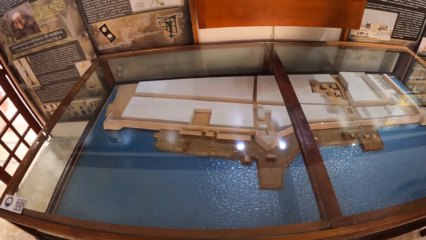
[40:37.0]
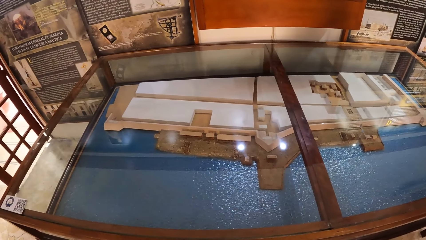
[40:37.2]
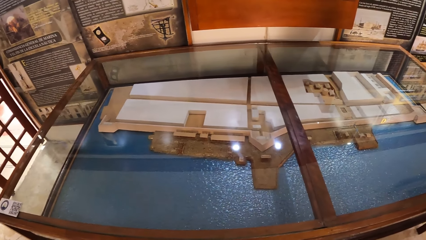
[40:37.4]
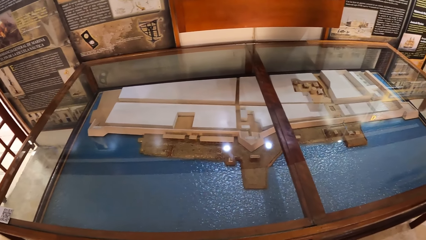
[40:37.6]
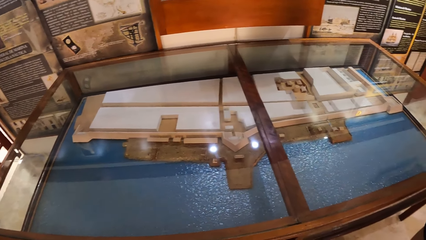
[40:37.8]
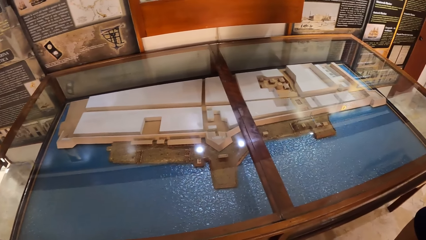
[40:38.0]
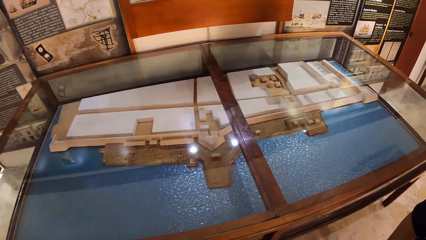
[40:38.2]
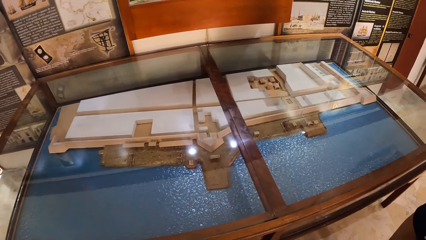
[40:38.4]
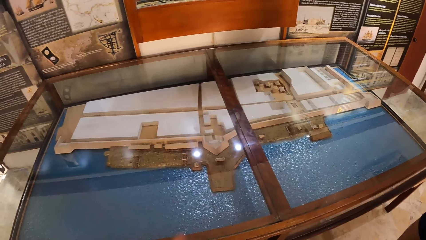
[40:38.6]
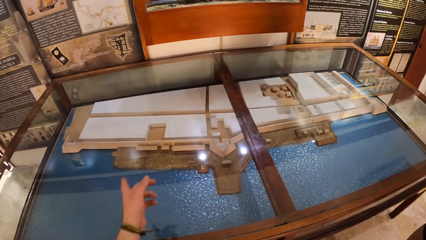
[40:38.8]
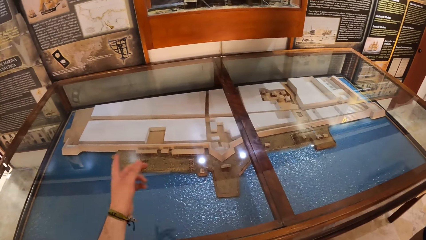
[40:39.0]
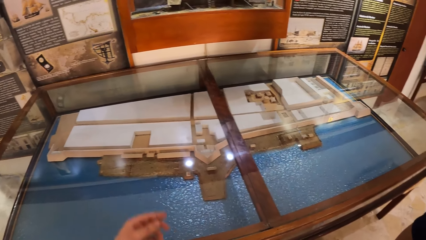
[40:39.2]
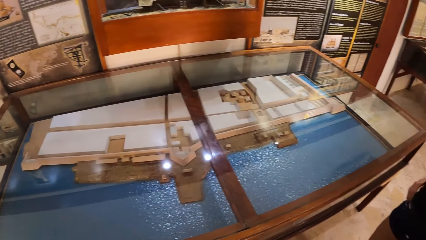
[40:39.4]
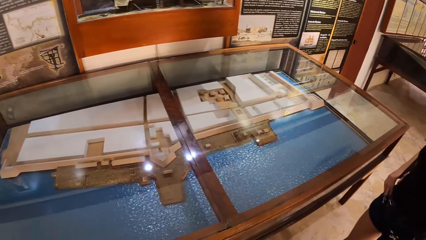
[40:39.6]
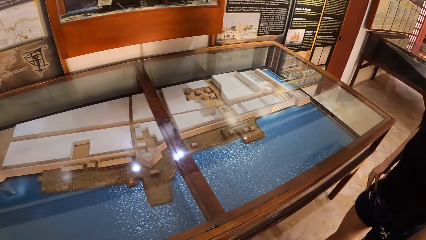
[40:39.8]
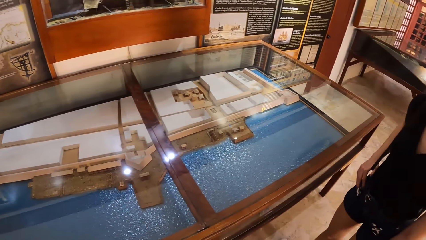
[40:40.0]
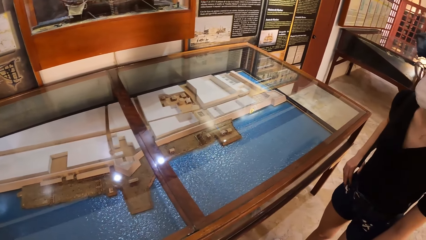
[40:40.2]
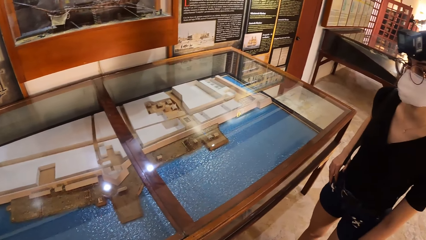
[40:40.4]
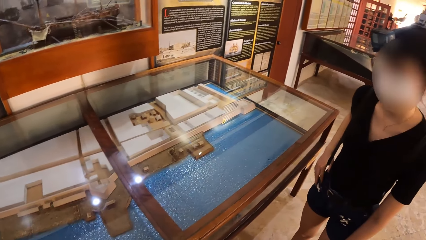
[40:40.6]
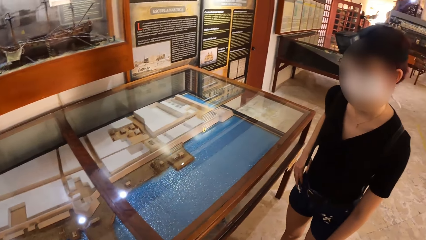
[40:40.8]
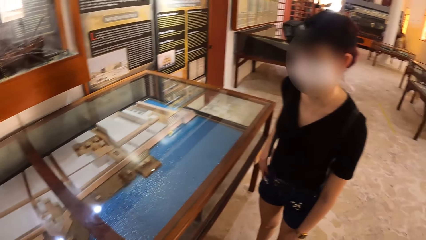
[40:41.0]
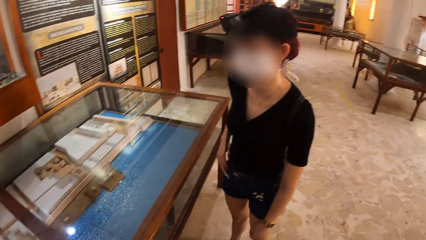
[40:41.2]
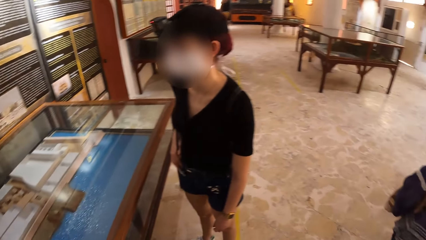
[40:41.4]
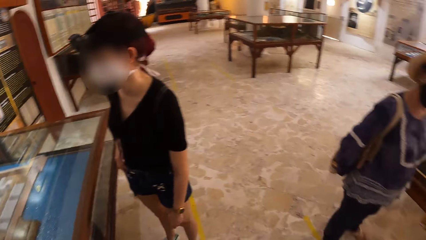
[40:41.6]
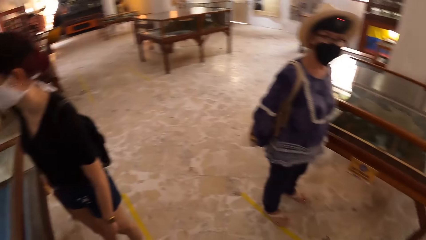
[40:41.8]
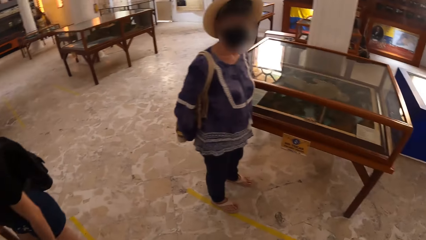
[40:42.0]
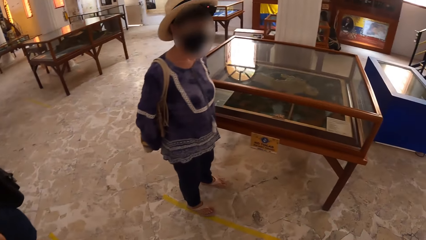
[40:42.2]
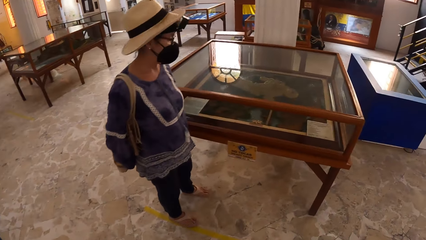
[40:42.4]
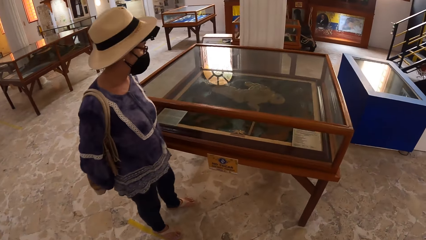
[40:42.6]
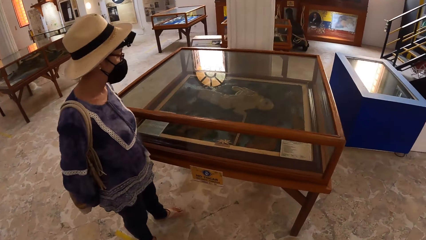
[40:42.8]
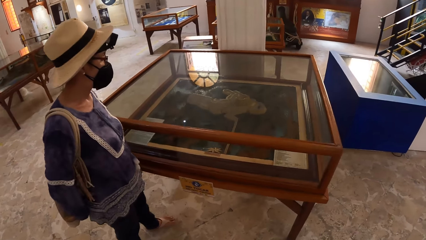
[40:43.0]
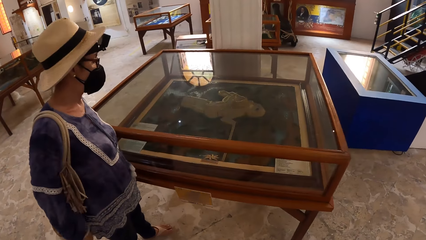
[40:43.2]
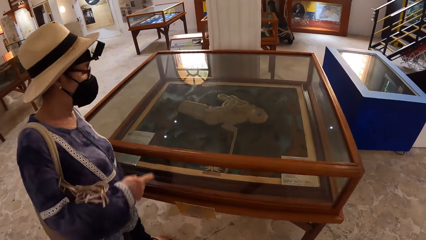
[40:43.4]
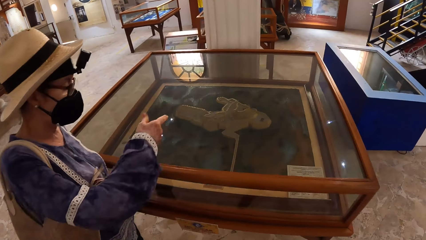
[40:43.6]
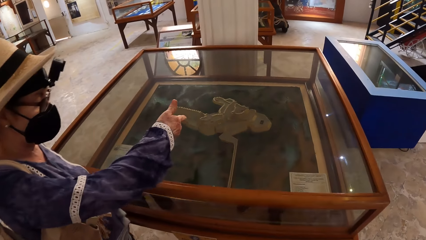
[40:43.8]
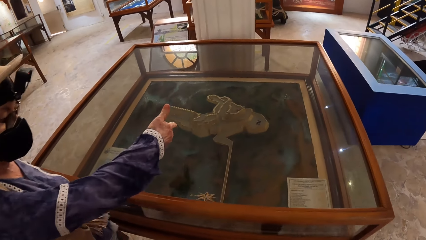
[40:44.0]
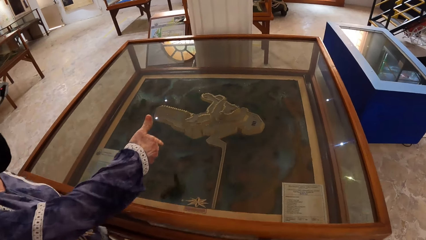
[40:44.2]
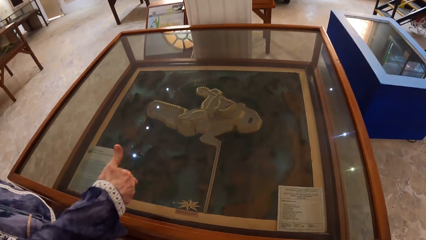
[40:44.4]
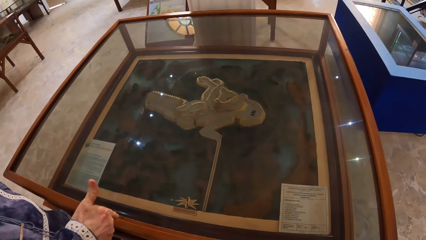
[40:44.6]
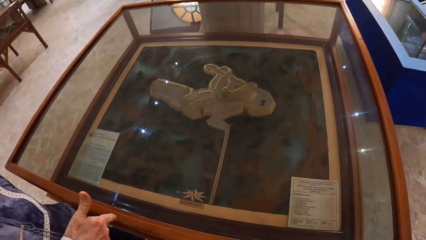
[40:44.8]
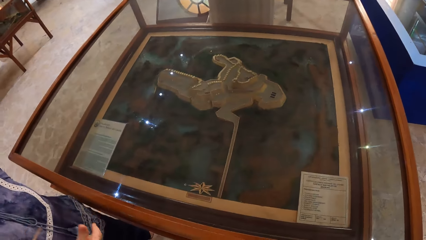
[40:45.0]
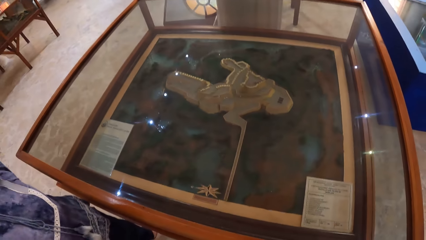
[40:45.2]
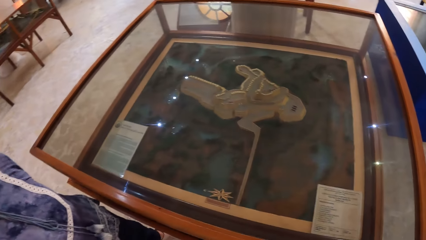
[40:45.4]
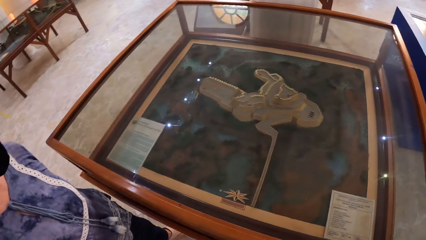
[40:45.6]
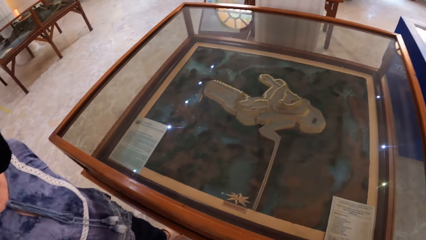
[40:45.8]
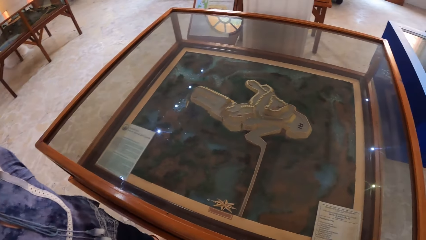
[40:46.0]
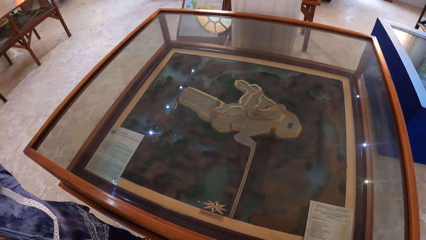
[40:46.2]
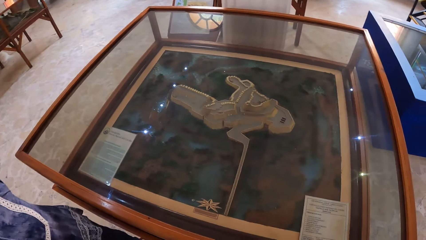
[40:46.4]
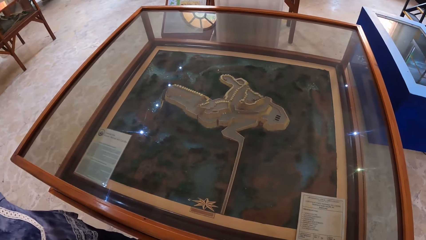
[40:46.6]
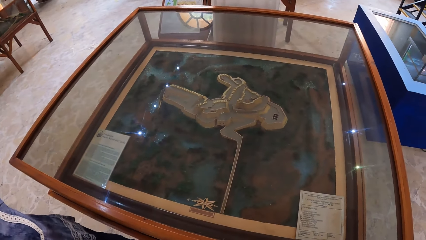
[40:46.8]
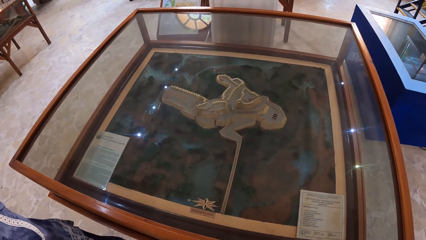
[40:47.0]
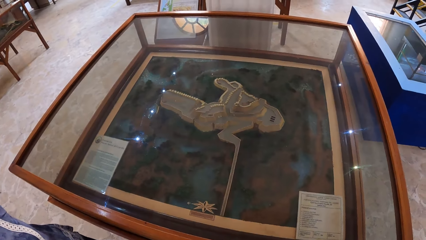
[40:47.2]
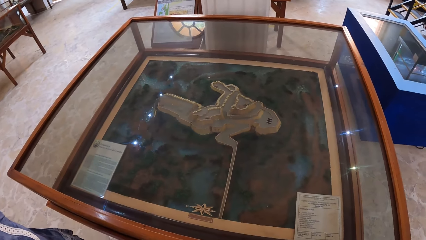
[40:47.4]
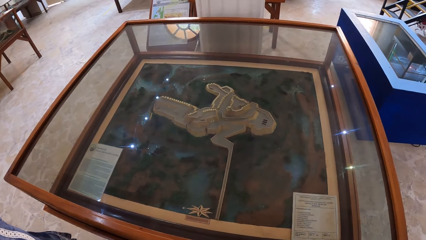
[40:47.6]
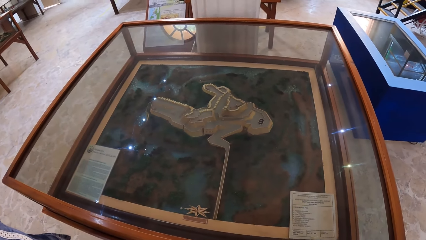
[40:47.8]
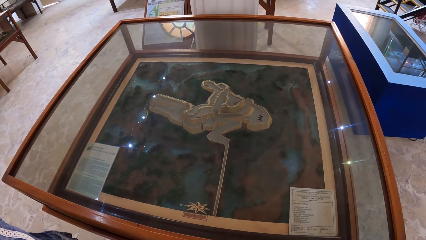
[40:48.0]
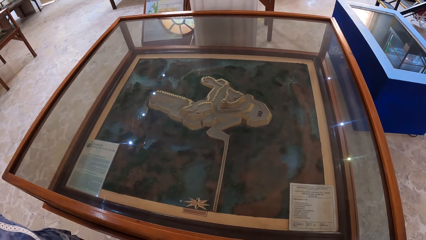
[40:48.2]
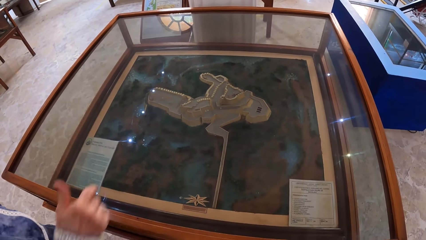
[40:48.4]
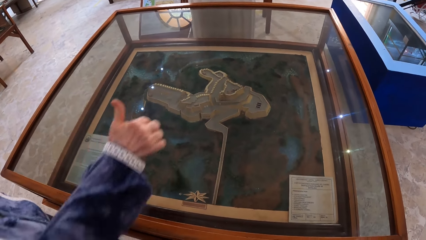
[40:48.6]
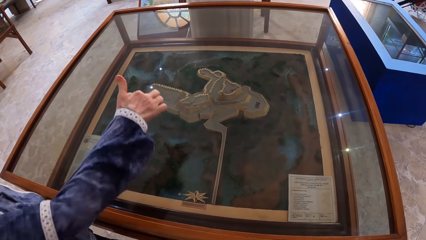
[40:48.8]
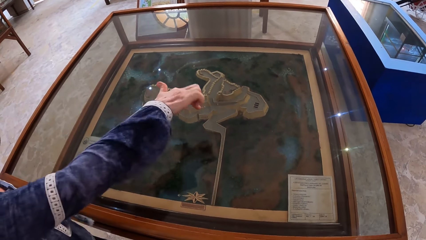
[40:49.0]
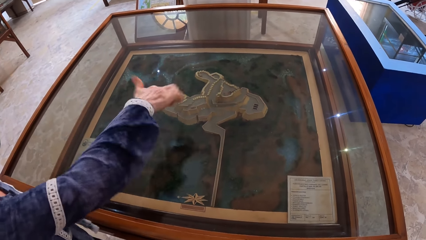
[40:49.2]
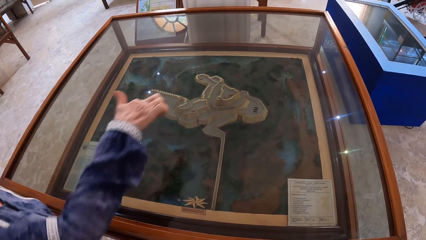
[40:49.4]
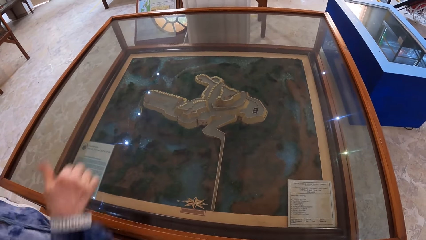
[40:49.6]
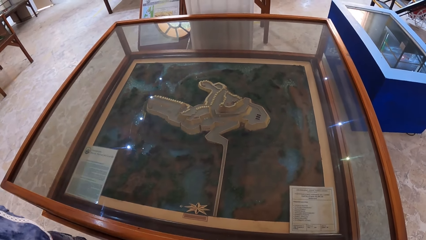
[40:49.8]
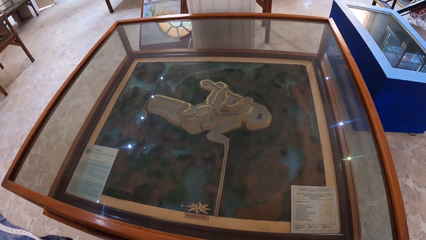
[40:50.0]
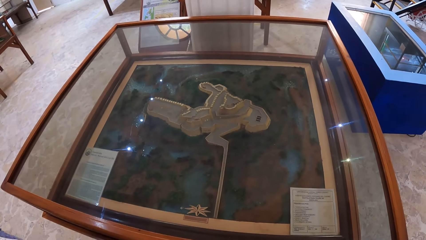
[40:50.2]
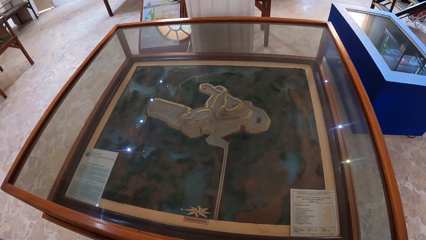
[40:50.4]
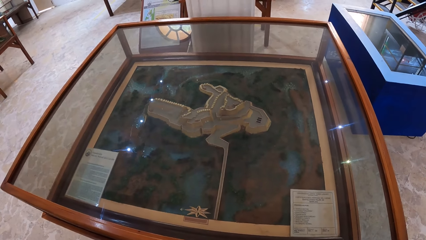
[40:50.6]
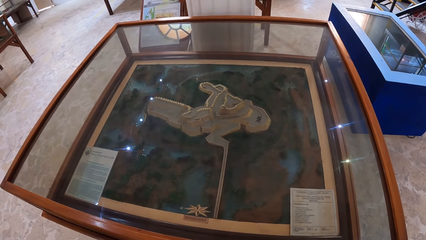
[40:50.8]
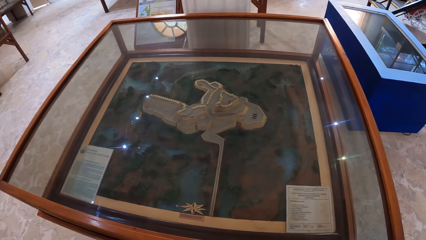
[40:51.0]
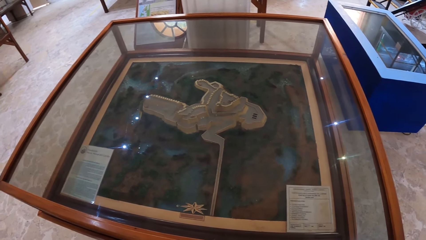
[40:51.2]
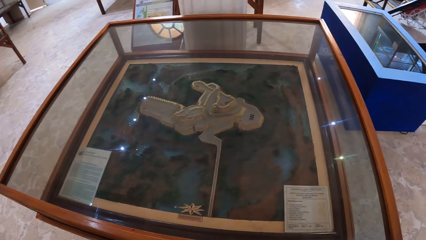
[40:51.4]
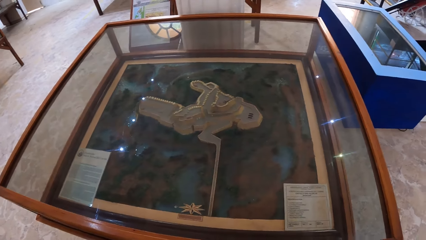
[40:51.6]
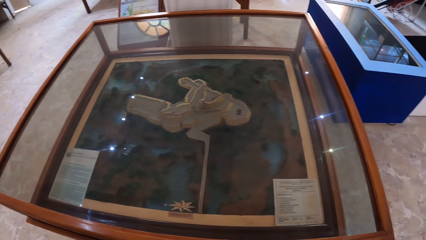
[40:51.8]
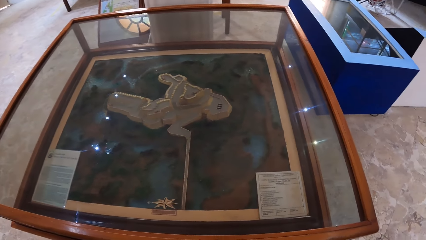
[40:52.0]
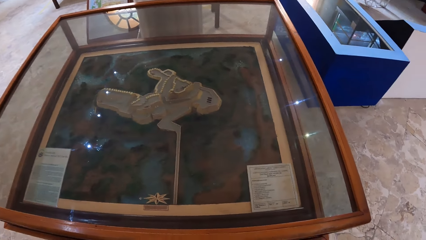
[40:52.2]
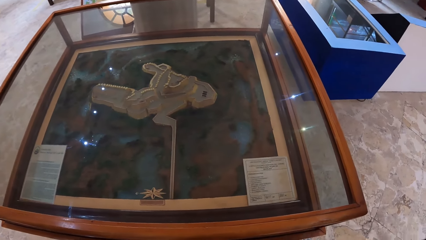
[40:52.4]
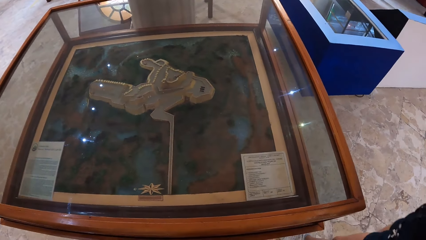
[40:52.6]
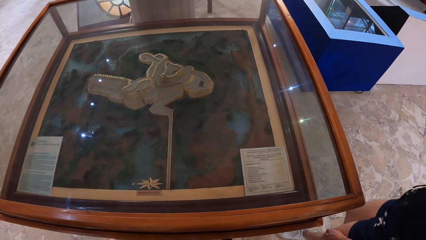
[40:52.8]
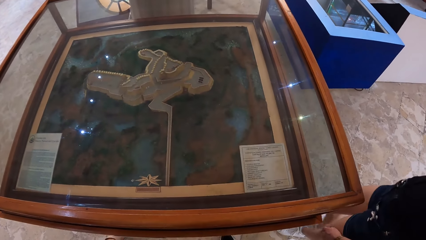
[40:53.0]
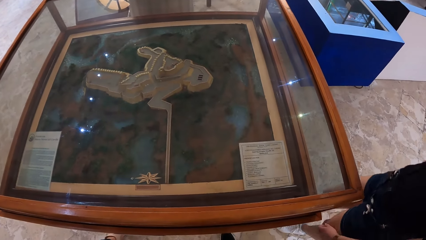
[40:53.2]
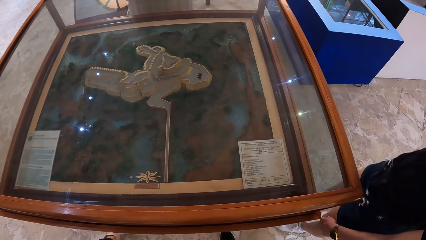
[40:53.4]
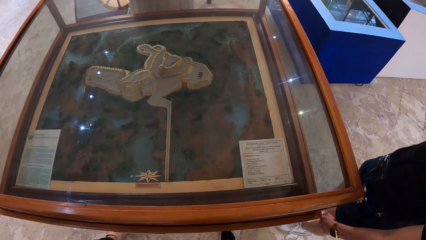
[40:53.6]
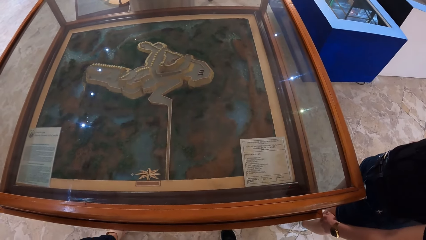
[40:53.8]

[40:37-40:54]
The camera wearer points his left index finger towards the artifact in the show glass. He interacts with a person. He walks towards a woman. The woman points her right index finger towards the artifact in the show glass. The camera wearer interacts with another person. Another woman gesticulates with her right hand. The camera wearer looks down. A girl walks towards the glass case.
